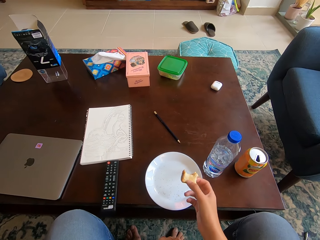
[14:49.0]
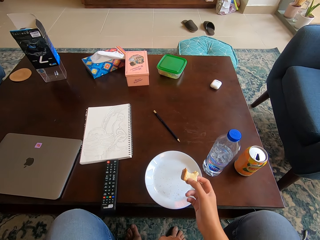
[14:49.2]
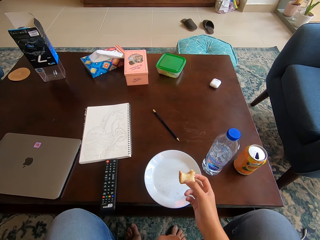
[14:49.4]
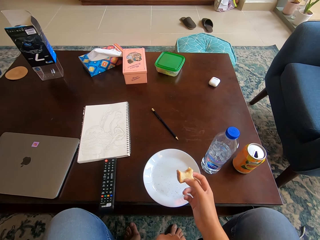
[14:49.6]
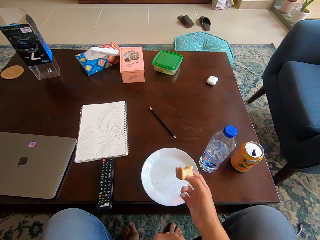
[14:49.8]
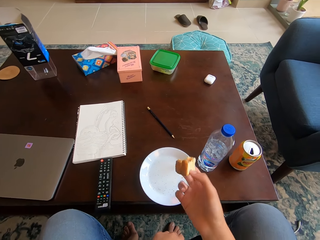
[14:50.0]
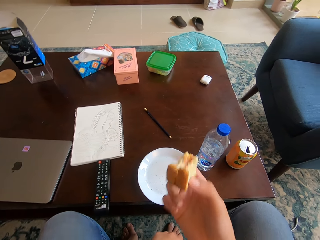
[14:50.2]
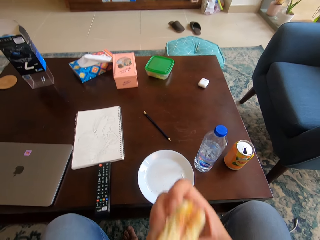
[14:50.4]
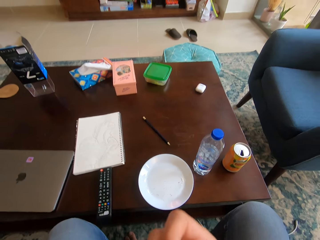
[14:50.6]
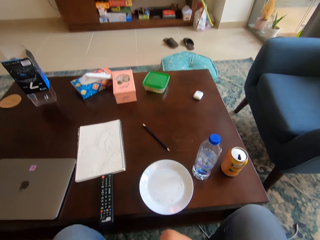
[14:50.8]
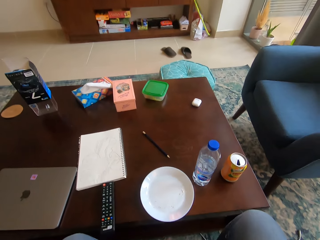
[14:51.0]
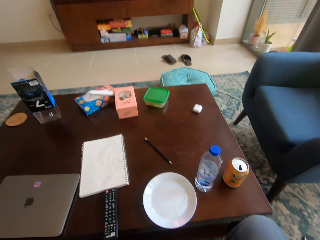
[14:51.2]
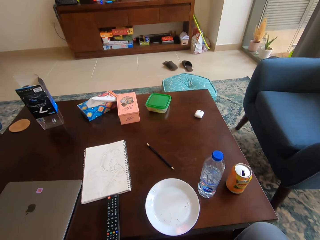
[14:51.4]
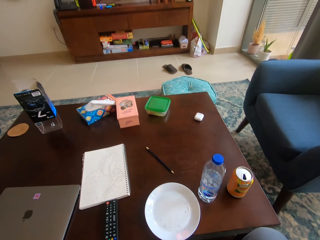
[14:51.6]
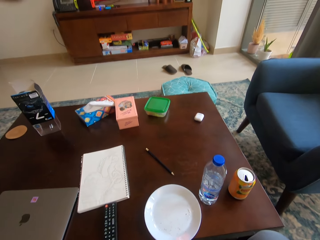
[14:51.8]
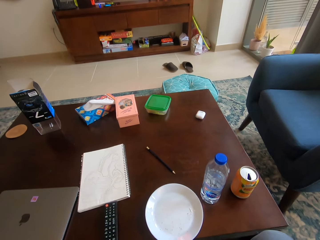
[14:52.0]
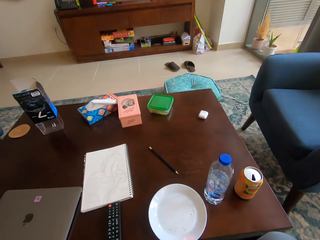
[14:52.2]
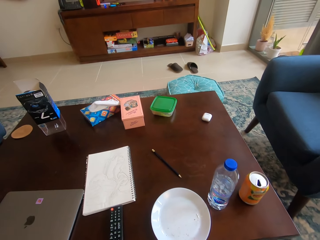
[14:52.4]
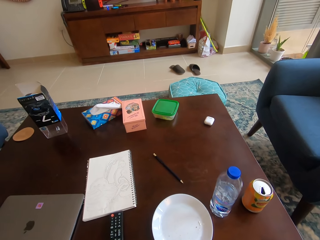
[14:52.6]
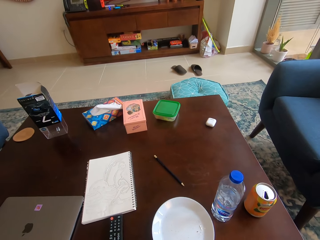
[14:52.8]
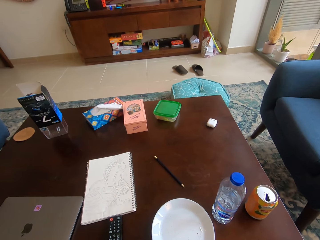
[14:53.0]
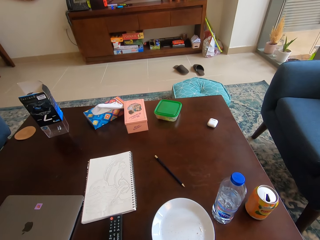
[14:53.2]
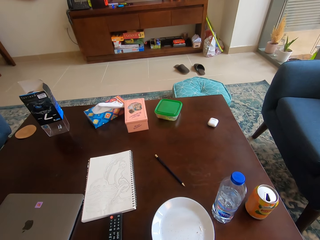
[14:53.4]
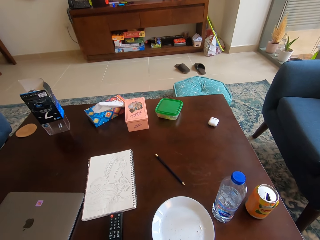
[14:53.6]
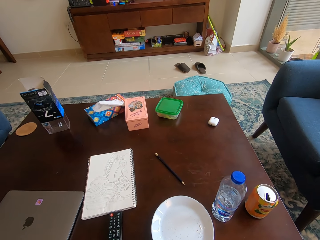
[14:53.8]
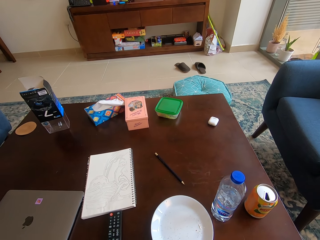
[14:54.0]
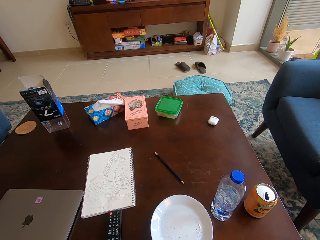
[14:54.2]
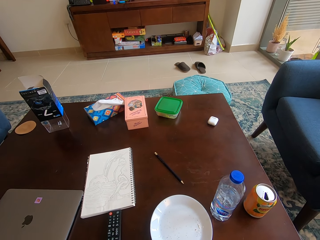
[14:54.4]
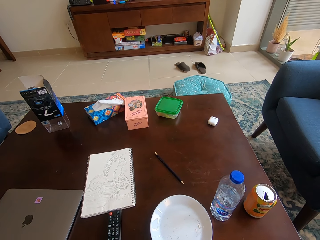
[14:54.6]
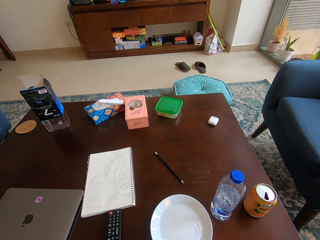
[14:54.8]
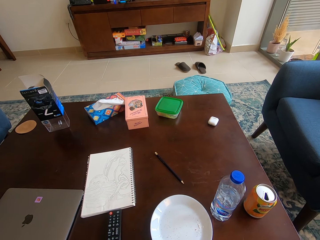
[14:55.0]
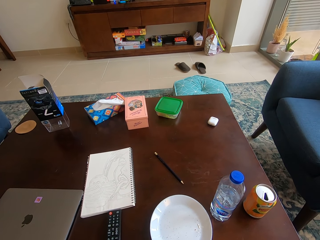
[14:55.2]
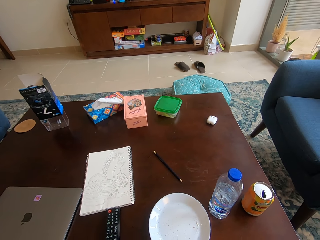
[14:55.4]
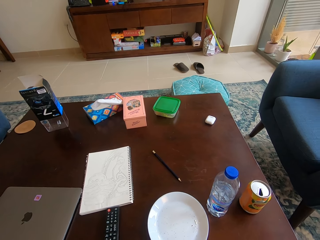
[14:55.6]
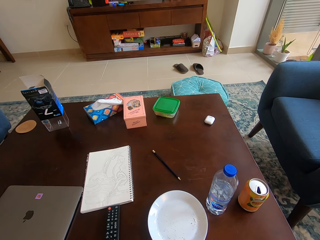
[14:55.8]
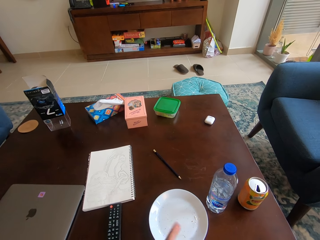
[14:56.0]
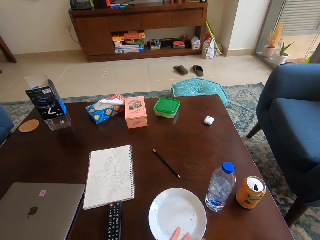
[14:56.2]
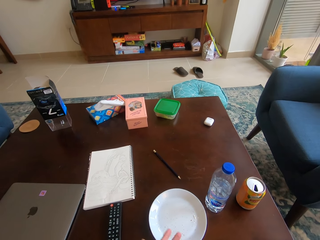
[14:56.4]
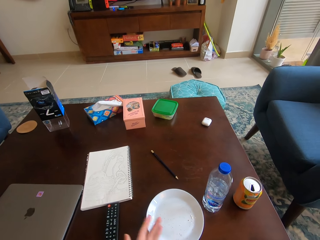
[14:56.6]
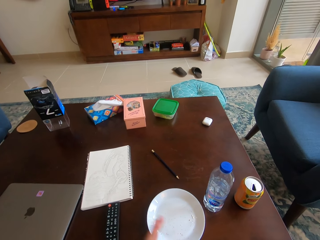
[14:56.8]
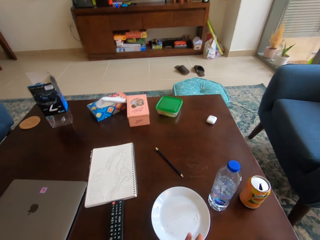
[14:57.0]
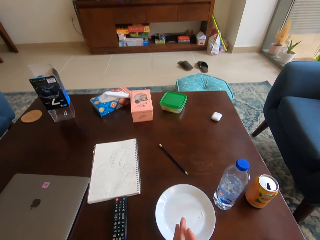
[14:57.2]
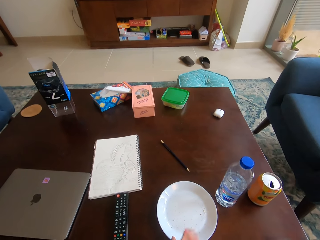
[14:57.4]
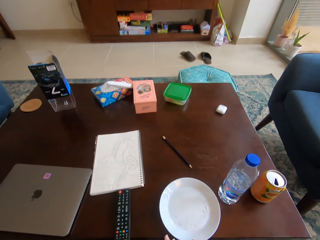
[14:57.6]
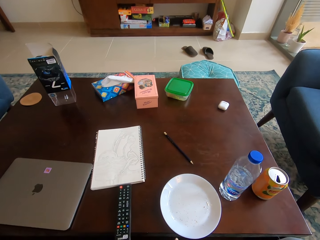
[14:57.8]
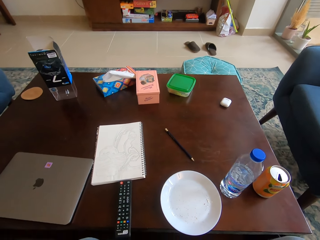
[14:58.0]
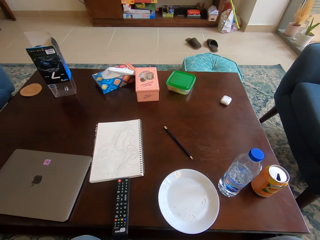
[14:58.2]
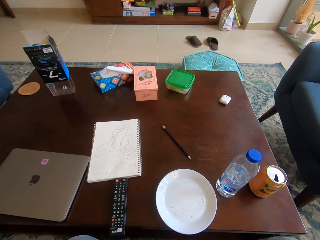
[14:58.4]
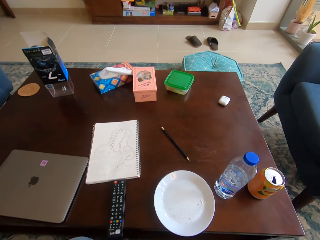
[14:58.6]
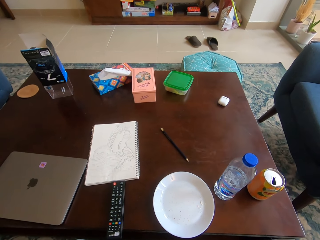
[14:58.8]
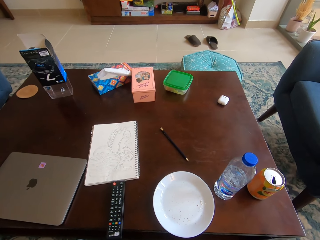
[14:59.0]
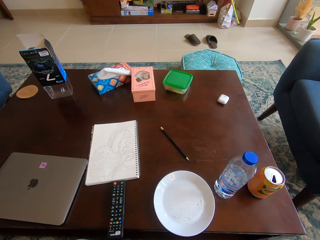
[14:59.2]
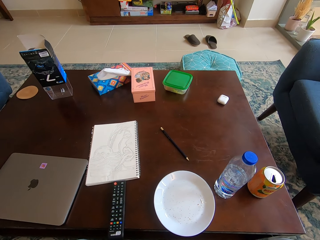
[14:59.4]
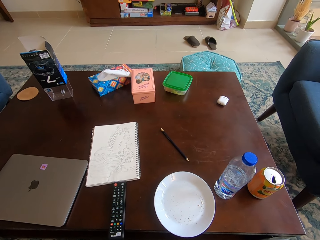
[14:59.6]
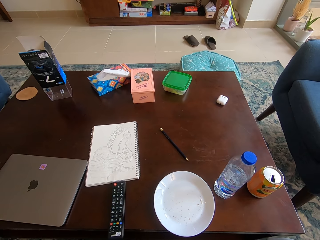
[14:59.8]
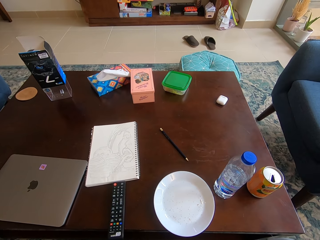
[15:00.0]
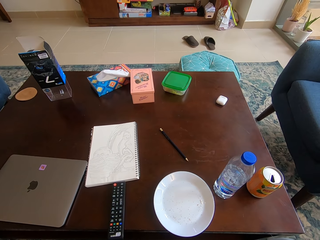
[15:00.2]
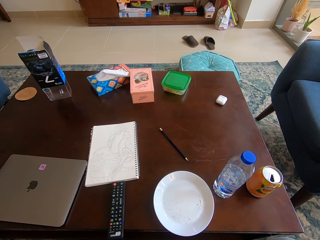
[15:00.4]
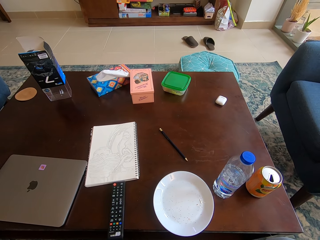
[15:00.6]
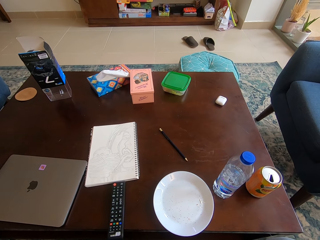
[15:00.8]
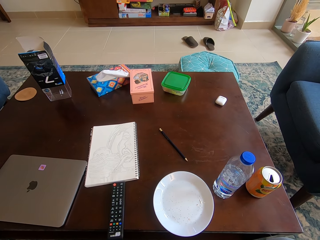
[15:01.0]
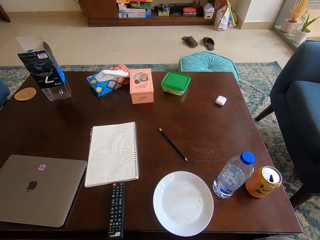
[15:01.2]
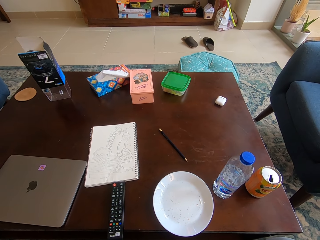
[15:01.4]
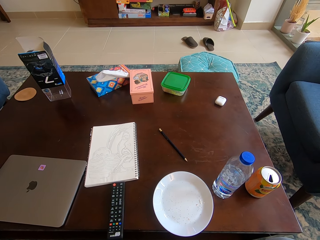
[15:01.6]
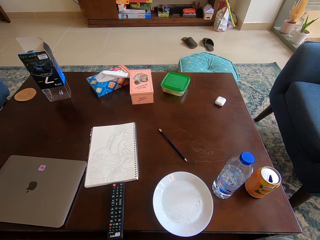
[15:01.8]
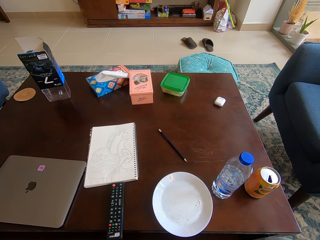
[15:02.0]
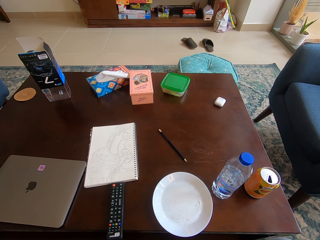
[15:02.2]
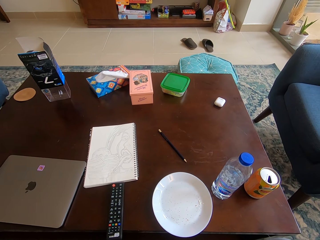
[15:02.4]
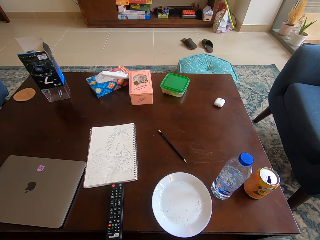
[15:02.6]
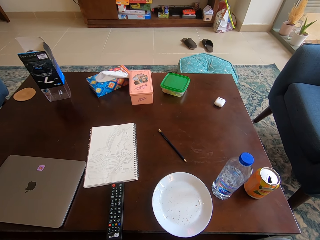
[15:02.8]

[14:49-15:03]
The camera wearer holds a piece of bread with a hand. She raises the sandwich toward her mouth with her right hand. She bites the piece of bread with her mouth. She looks around a room. She claps hands together. She looks around the room.

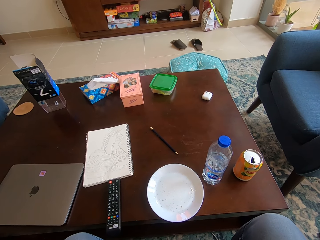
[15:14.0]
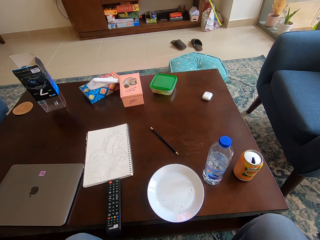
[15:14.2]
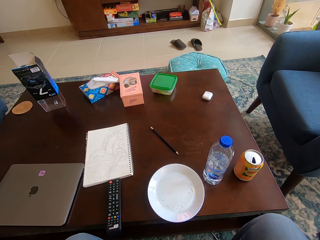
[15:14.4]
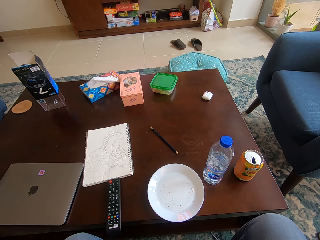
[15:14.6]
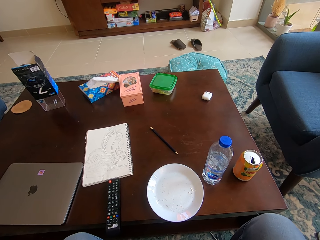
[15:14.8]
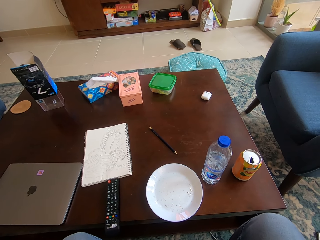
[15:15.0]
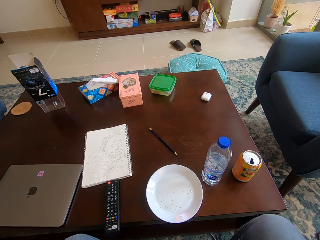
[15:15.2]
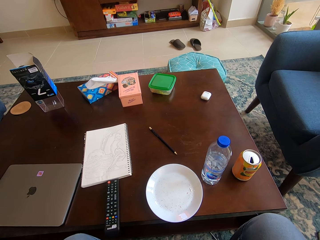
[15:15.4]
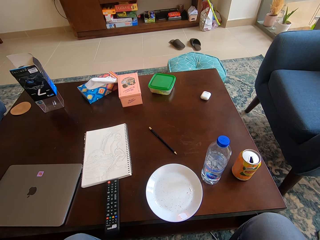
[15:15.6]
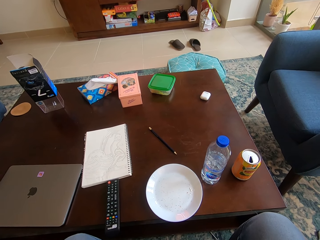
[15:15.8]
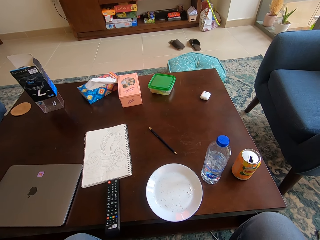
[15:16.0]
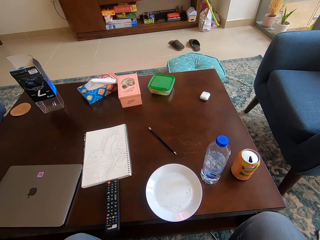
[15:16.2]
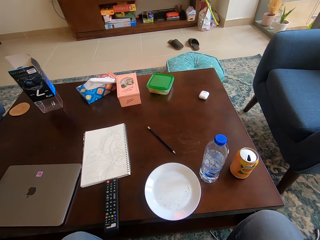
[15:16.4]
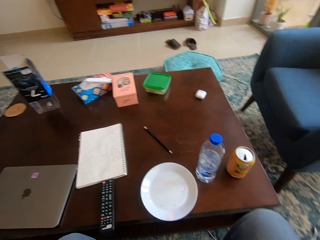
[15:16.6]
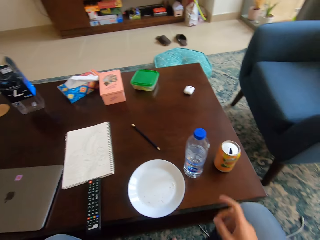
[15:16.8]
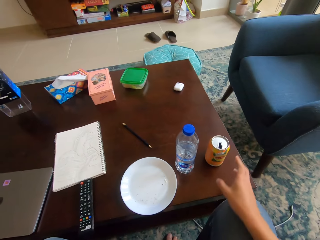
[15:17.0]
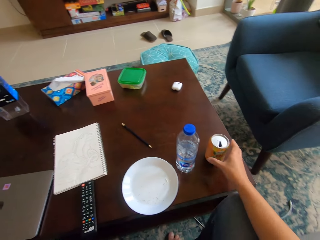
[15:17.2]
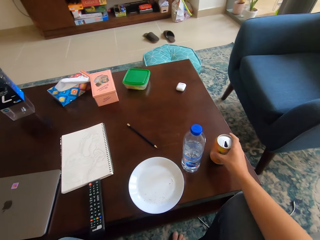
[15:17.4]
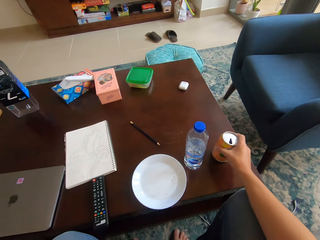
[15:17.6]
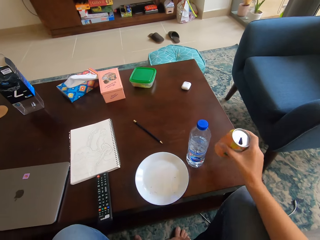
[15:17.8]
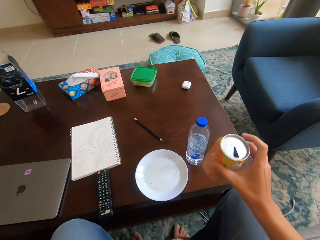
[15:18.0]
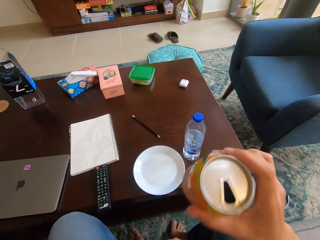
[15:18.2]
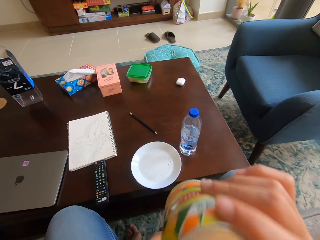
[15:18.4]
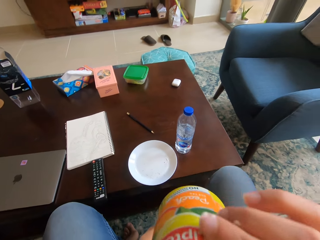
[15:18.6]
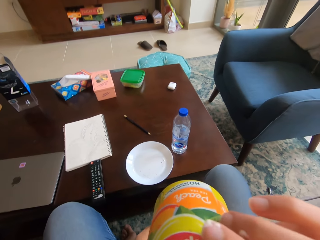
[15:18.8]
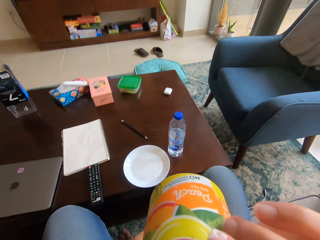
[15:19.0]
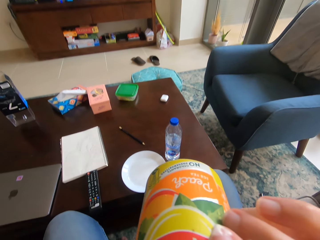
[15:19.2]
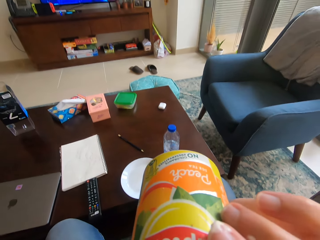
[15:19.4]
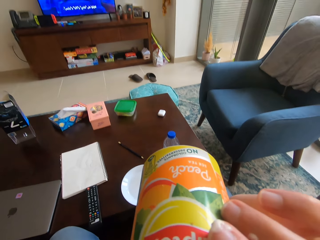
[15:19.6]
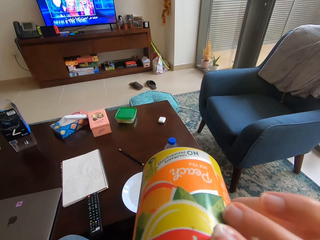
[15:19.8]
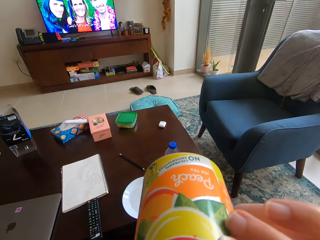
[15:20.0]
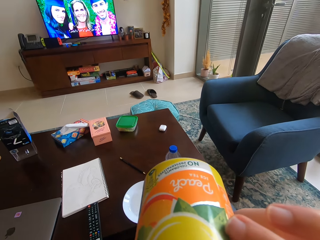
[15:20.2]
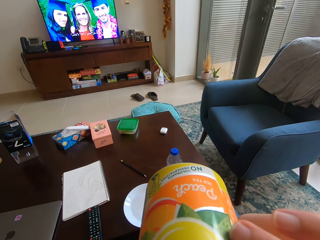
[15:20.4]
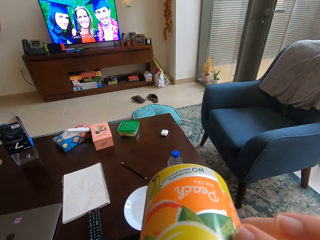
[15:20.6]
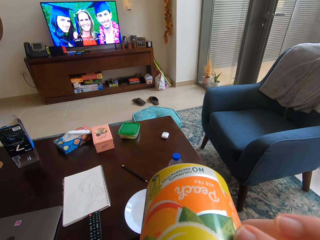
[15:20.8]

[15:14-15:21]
The camera wearer picks up a can drink or bottle on a table with her right hand. She raises the can drink toward her mouth with her right hand. She sips a drink from the bottle.
